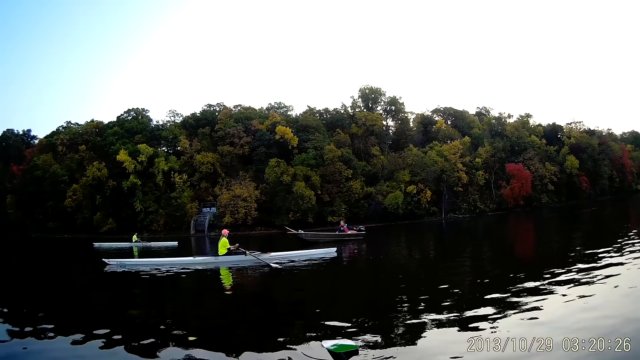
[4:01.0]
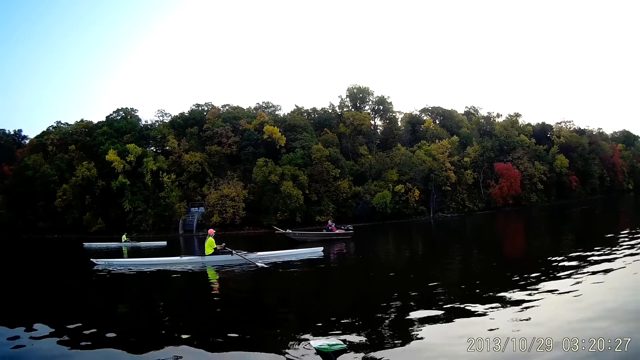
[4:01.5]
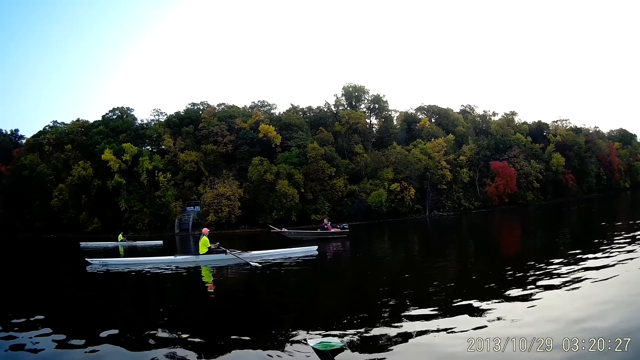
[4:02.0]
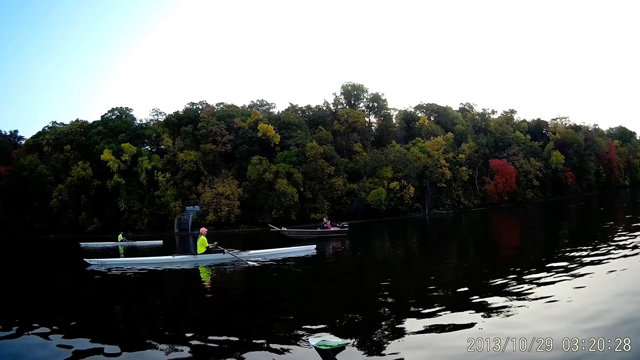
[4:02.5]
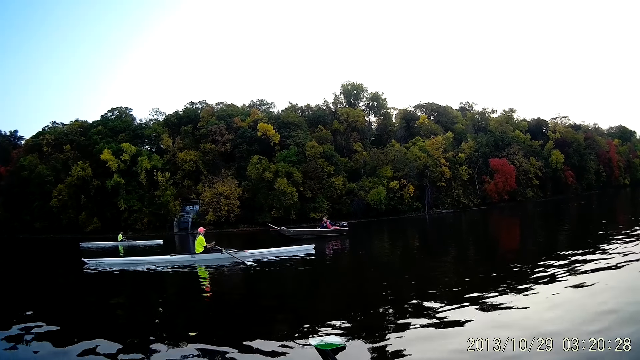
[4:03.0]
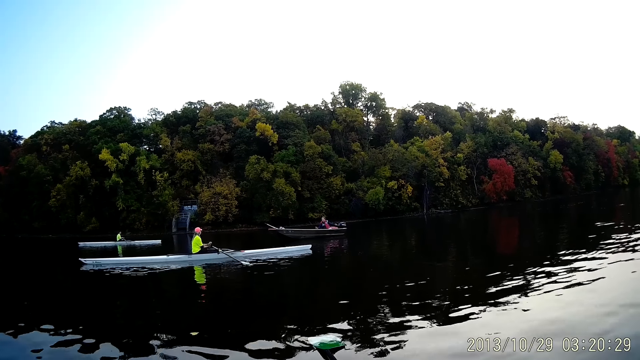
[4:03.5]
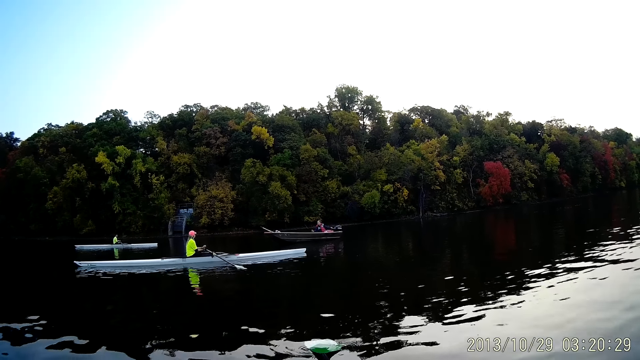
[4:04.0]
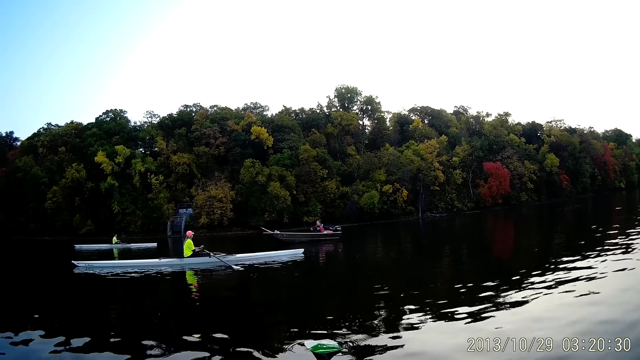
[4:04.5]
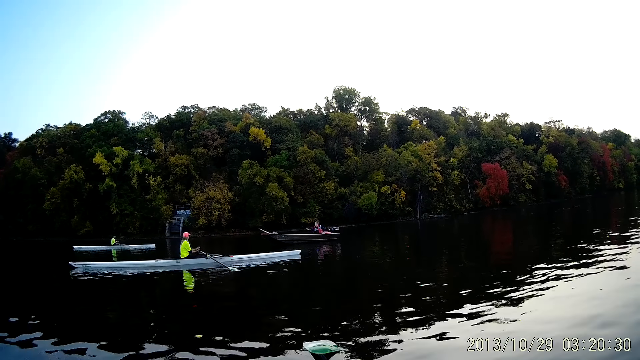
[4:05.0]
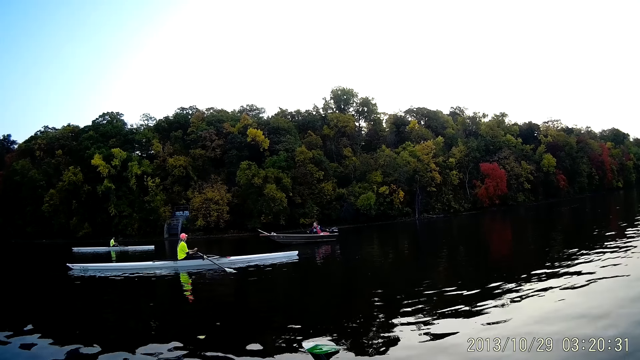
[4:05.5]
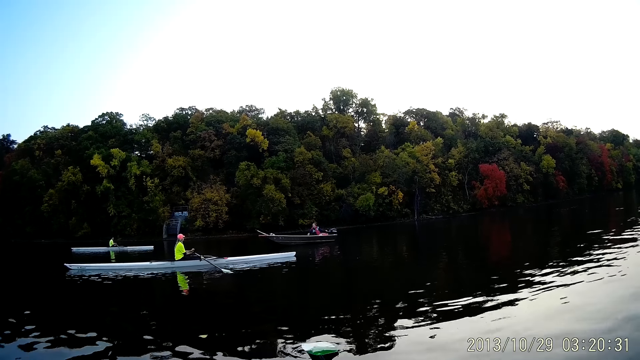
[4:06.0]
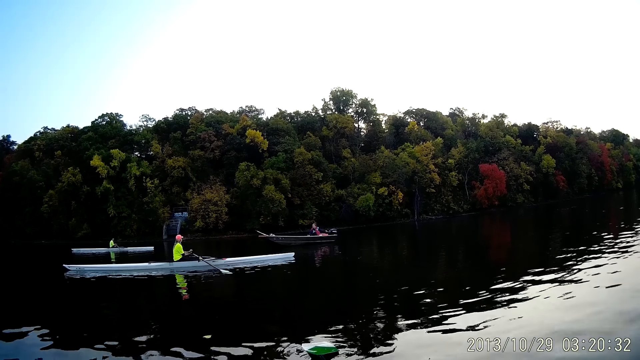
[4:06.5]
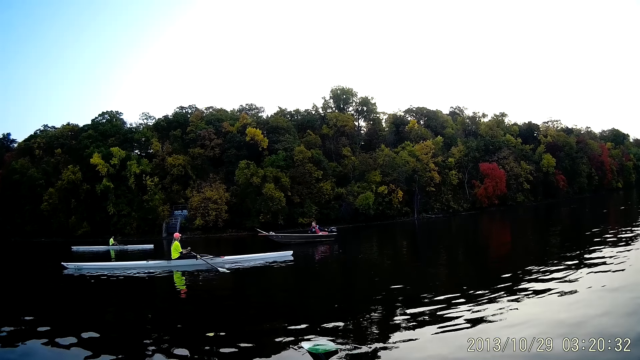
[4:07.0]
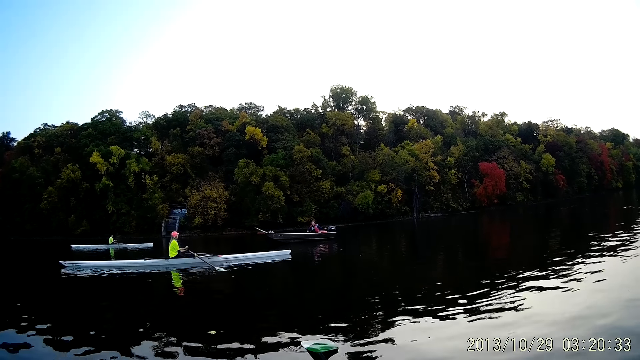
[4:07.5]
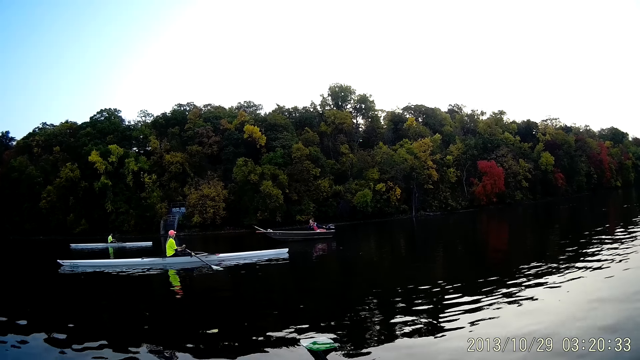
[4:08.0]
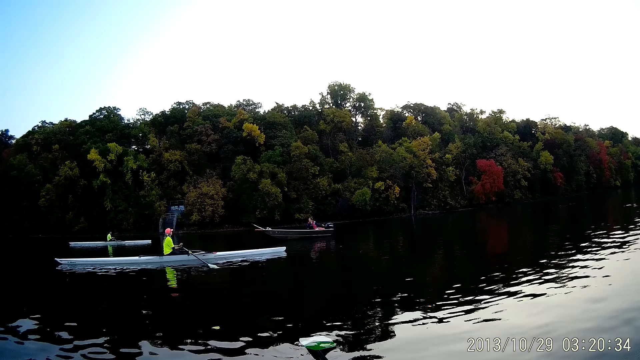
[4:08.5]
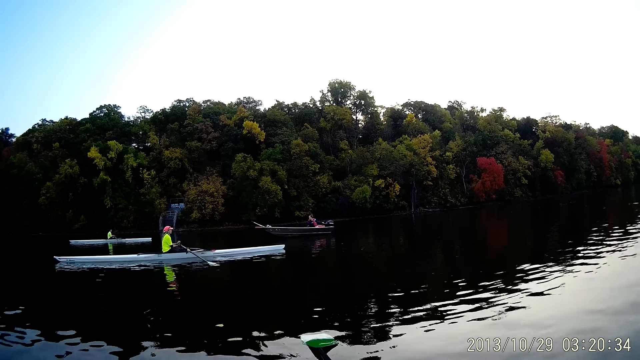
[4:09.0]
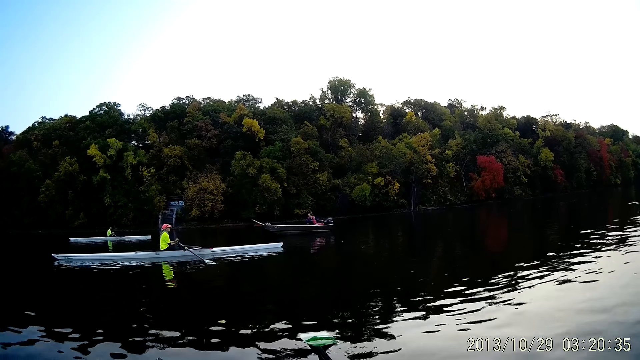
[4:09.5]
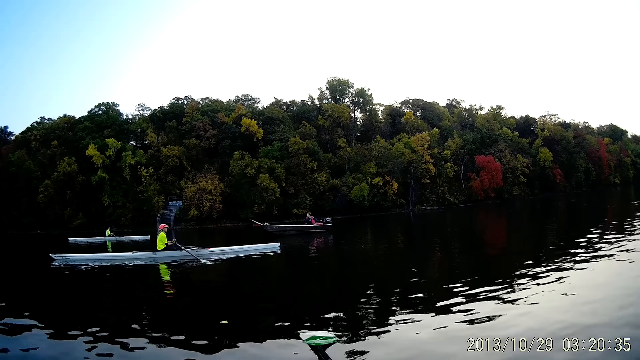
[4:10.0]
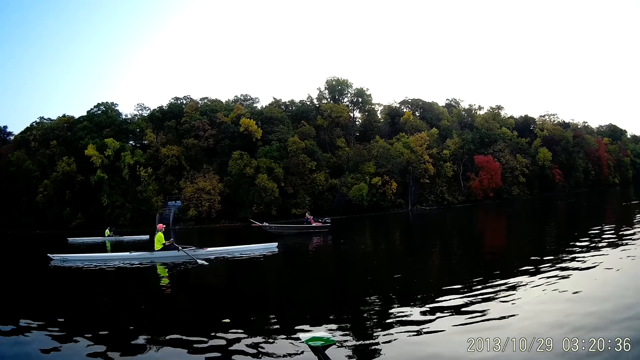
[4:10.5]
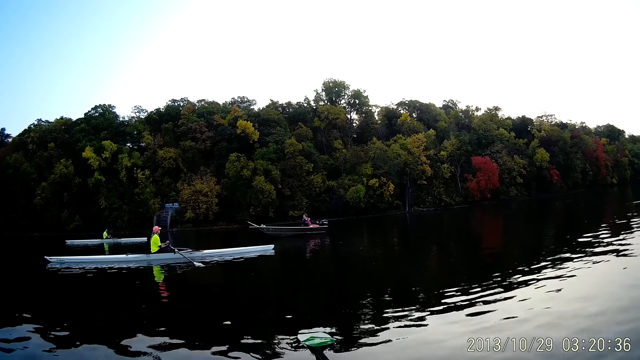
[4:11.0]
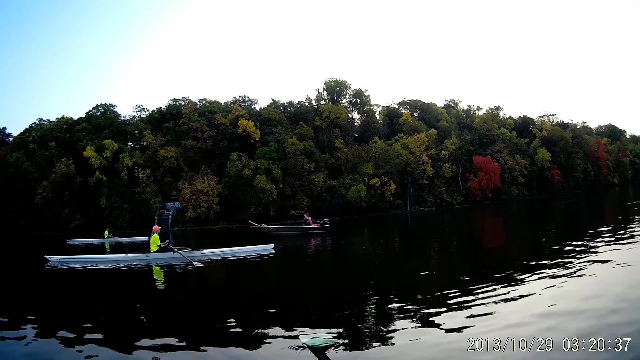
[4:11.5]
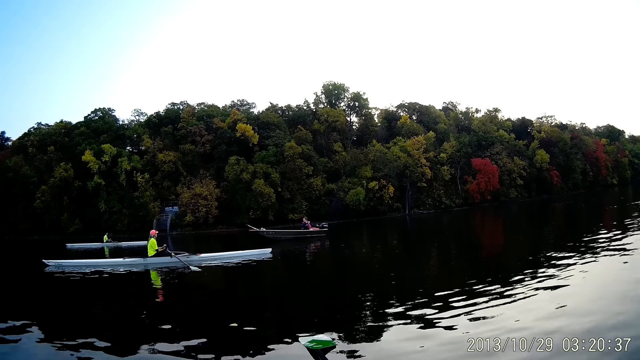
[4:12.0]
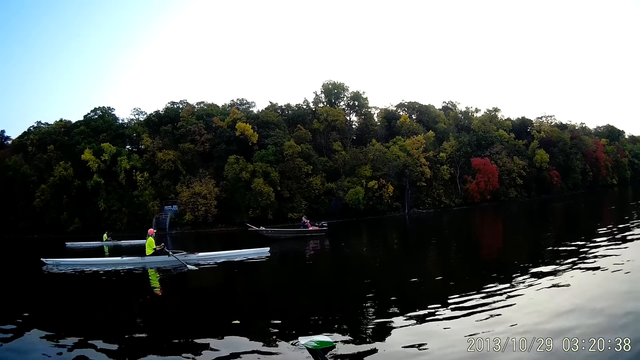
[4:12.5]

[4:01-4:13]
The camera wearer rides a boat at the river. A woman converses with another woman.

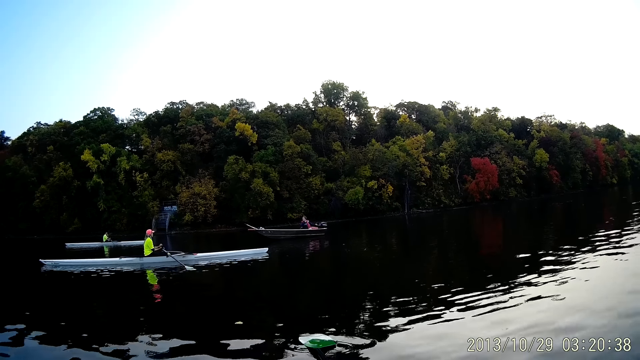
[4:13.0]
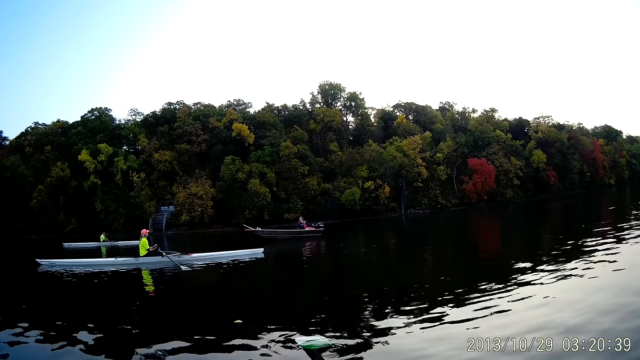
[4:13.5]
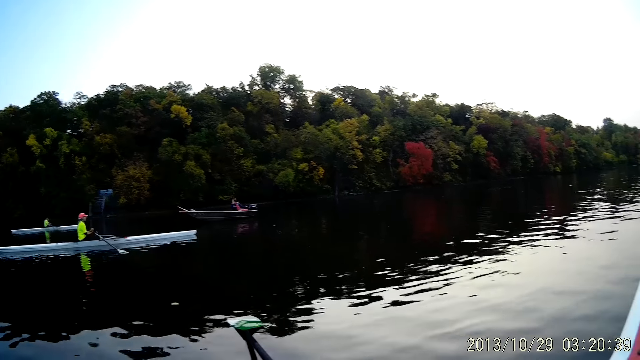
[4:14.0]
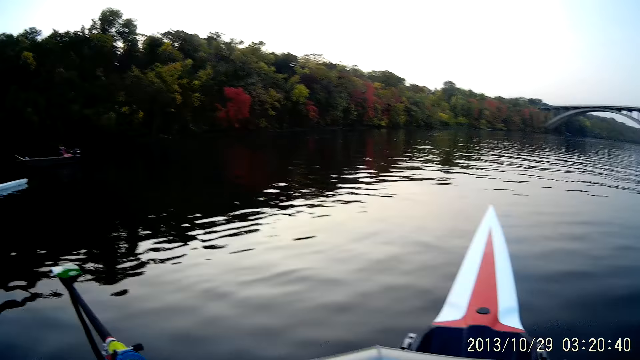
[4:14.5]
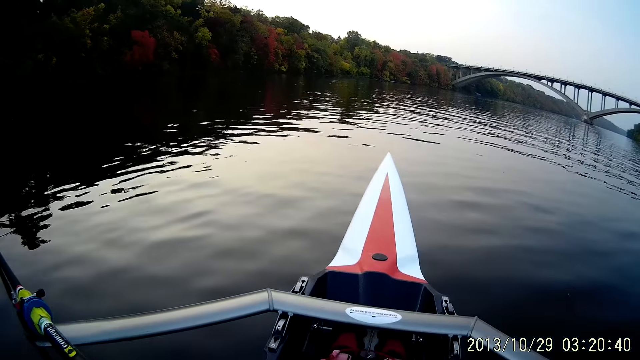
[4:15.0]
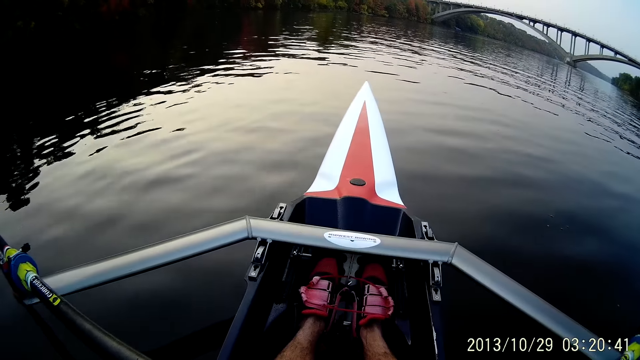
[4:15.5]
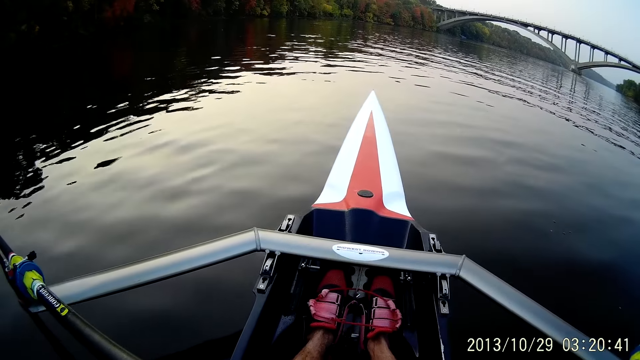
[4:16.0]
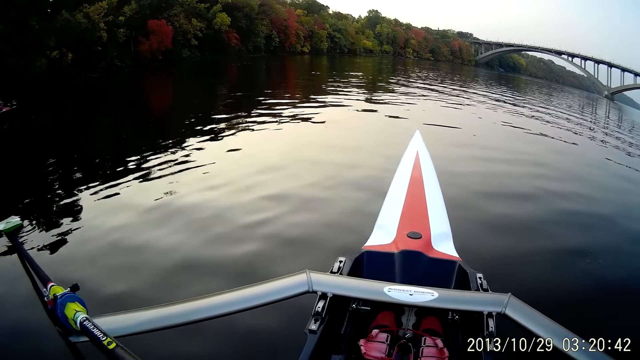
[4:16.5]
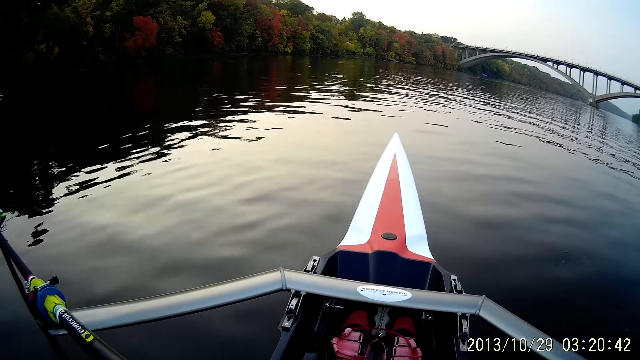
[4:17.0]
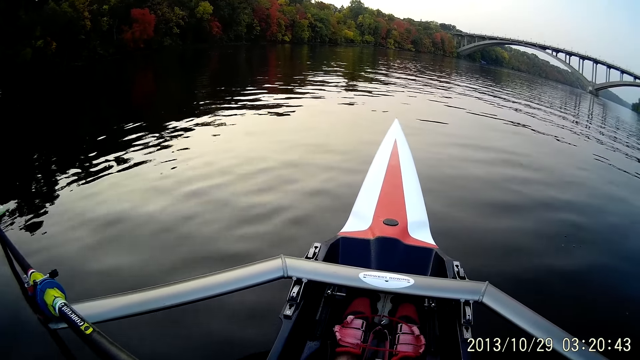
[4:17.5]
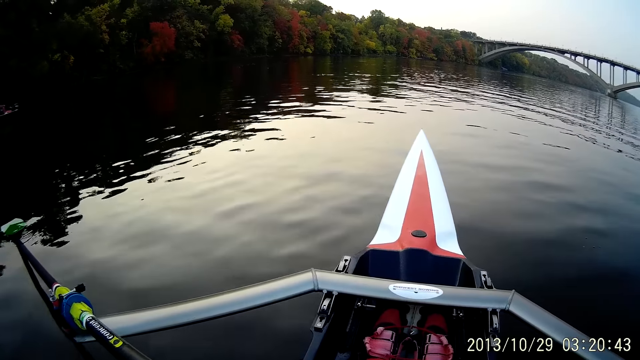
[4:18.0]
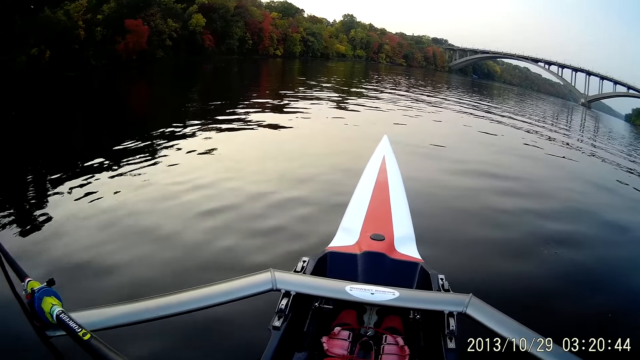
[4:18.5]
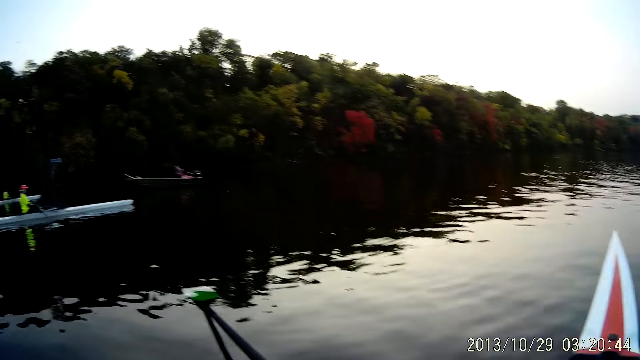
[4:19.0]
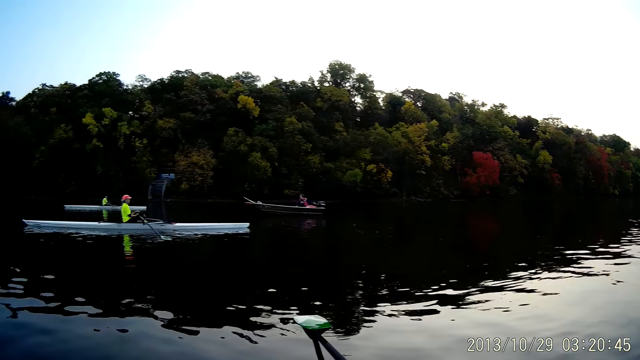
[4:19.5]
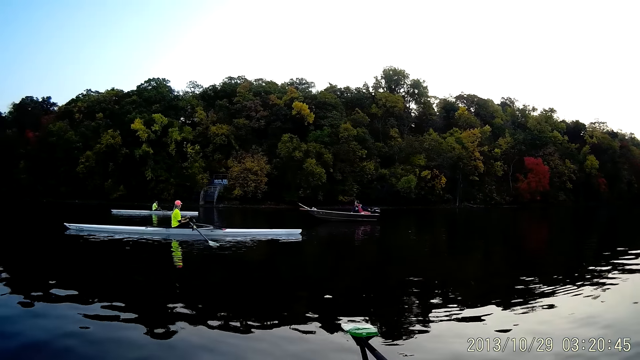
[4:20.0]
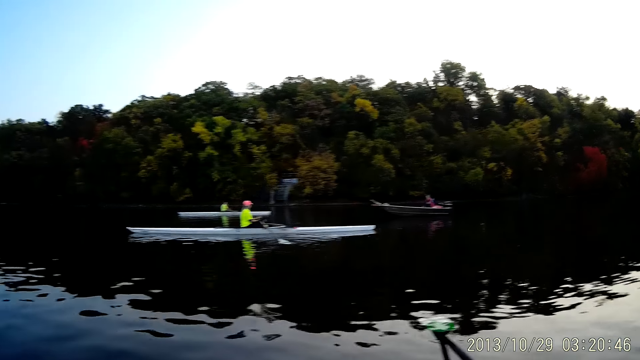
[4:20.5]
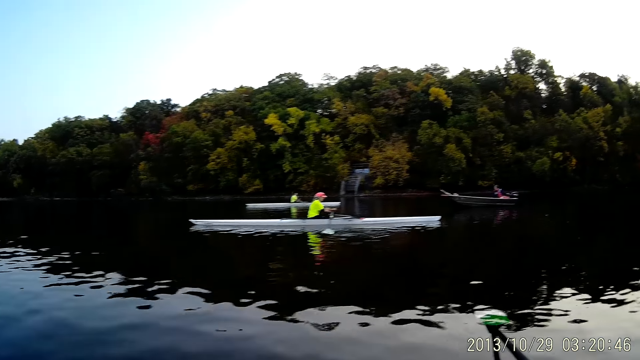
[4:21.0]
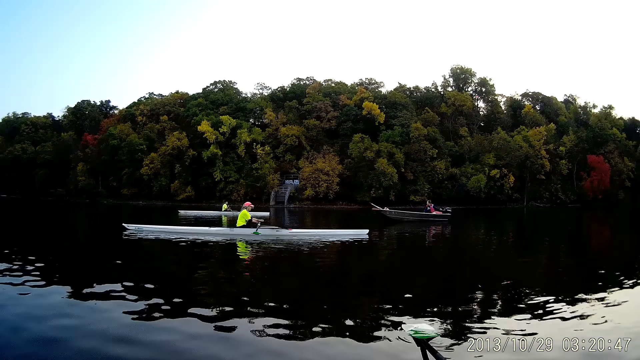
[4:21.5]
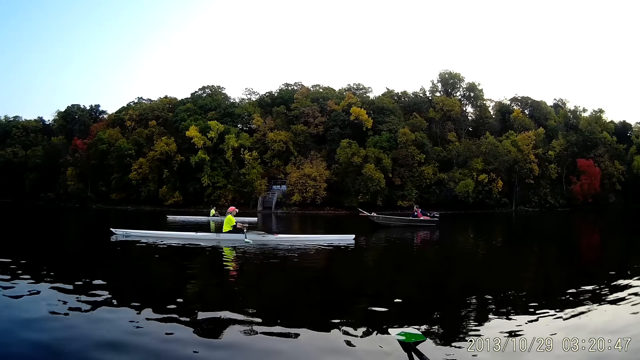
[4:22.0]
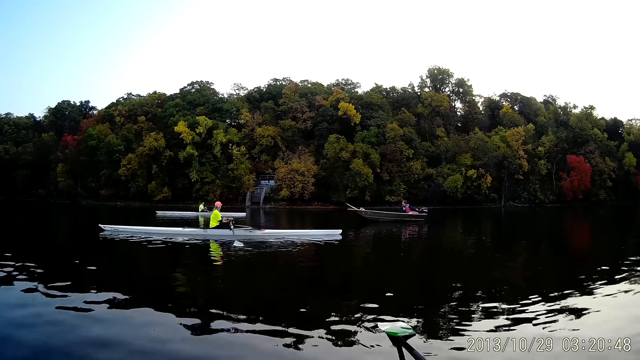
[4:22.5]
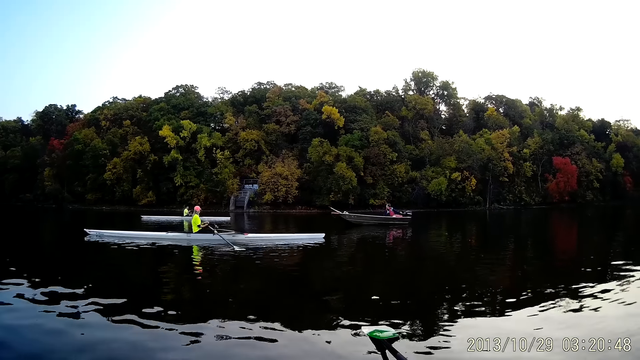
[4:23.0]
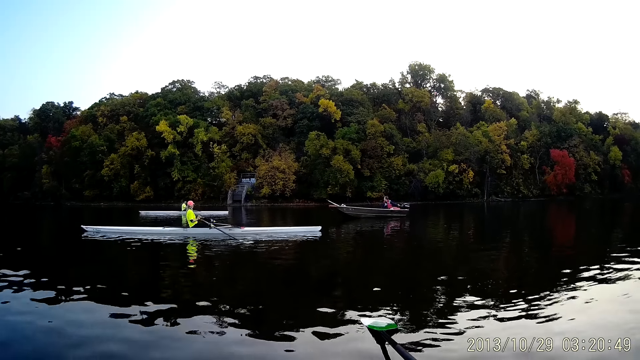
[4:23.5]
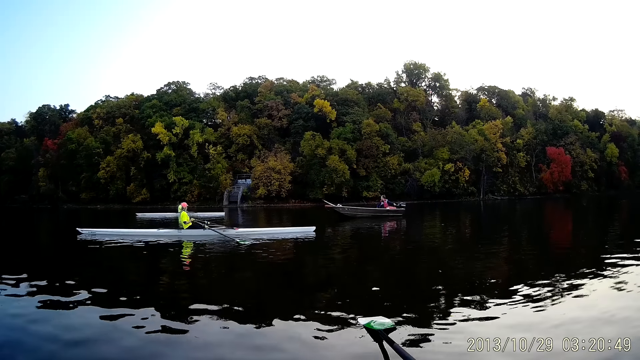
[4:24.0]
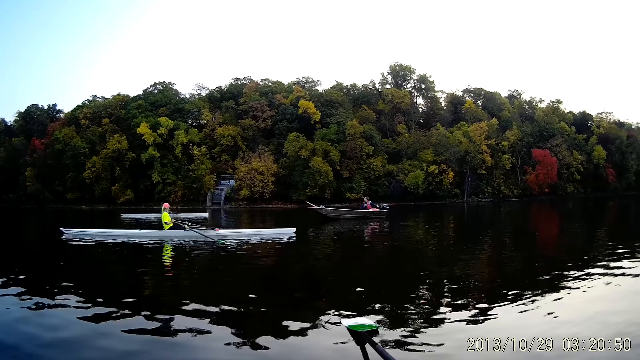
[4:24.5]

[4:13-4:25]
The camera wearer moves the boat oars in the river. A woman rows her boat.
